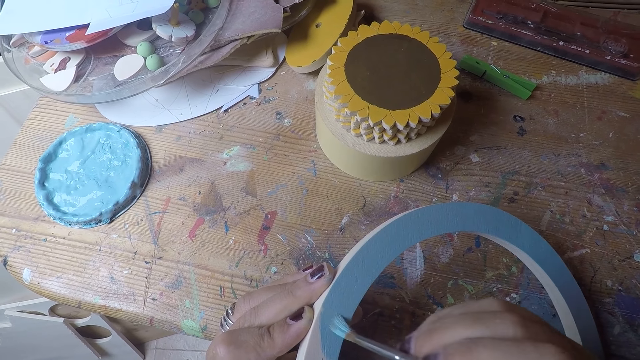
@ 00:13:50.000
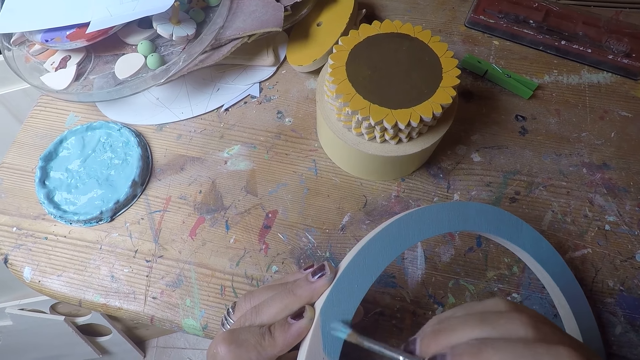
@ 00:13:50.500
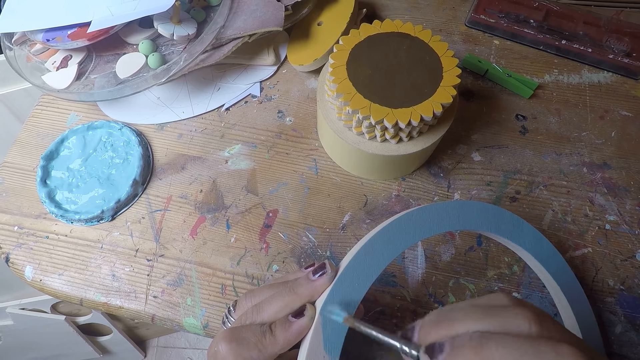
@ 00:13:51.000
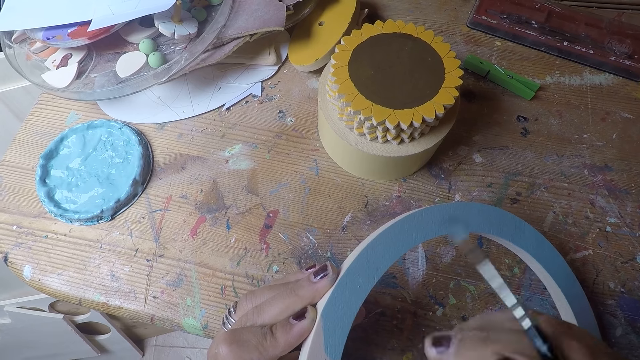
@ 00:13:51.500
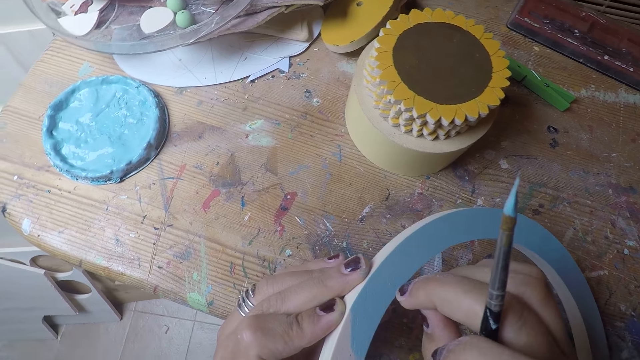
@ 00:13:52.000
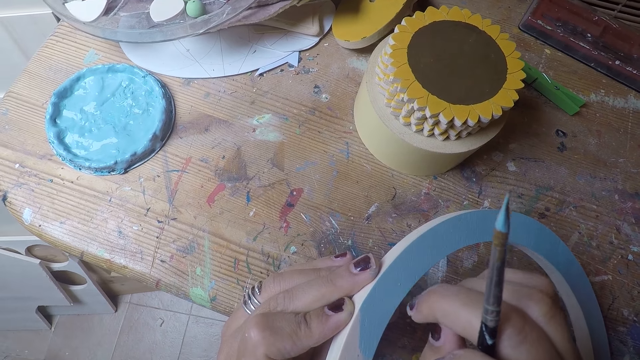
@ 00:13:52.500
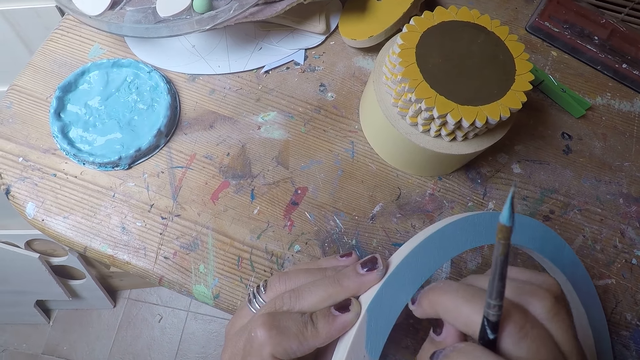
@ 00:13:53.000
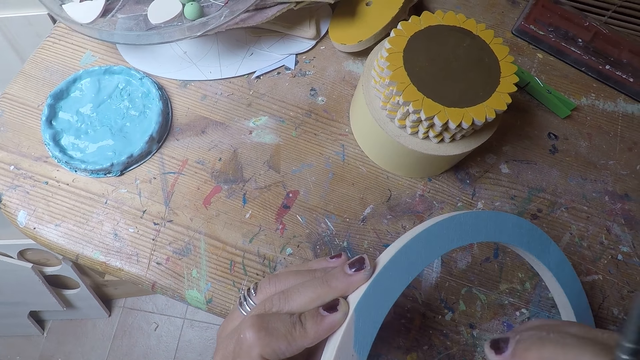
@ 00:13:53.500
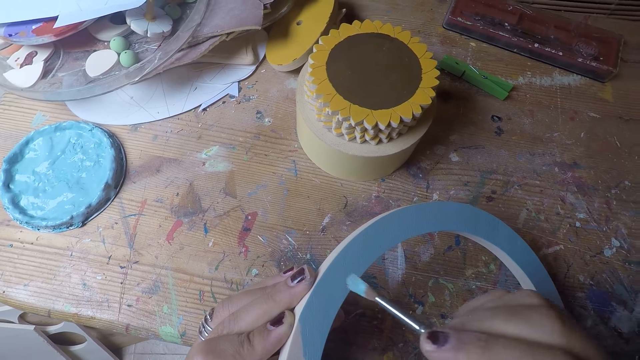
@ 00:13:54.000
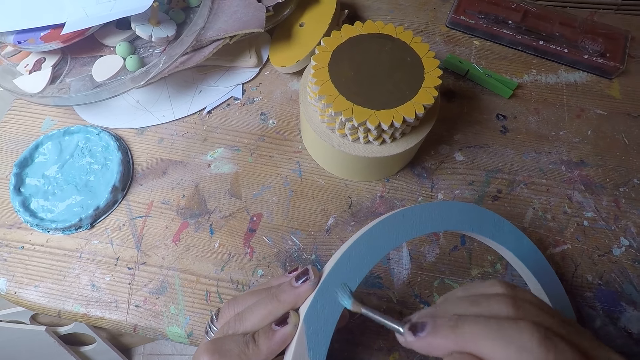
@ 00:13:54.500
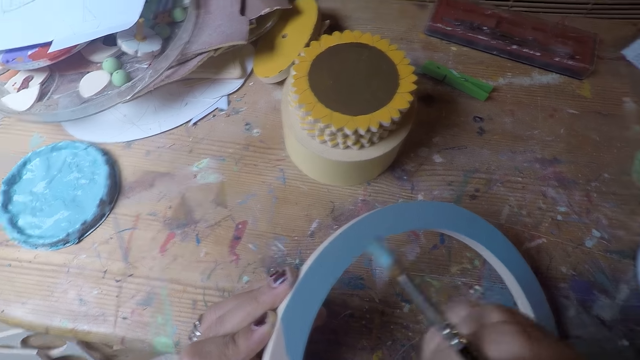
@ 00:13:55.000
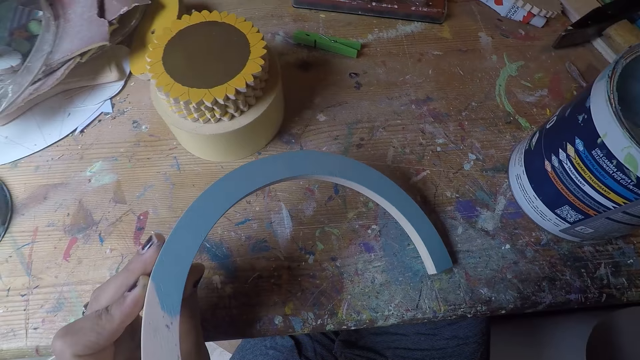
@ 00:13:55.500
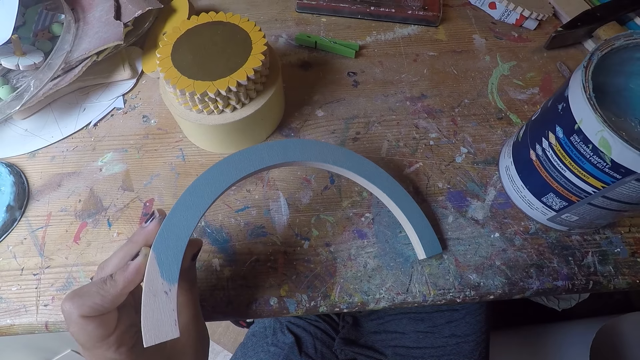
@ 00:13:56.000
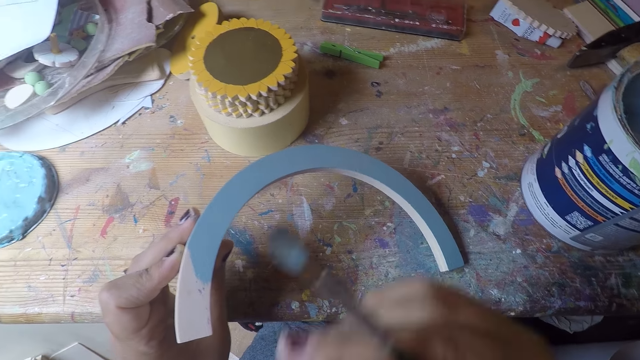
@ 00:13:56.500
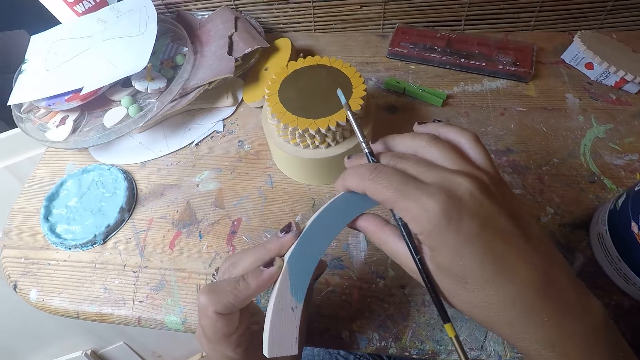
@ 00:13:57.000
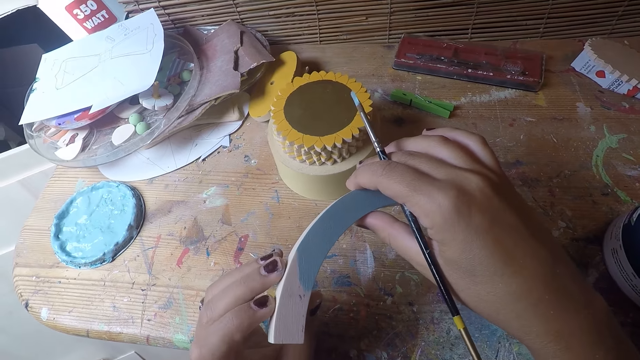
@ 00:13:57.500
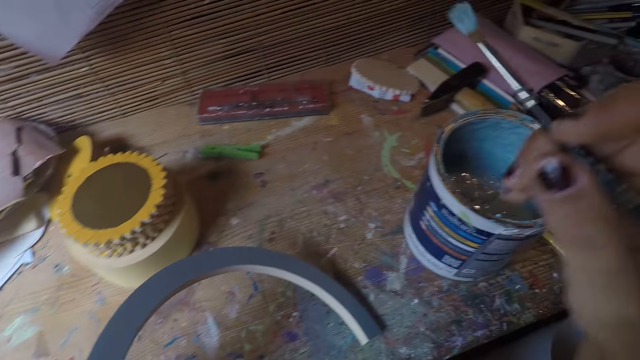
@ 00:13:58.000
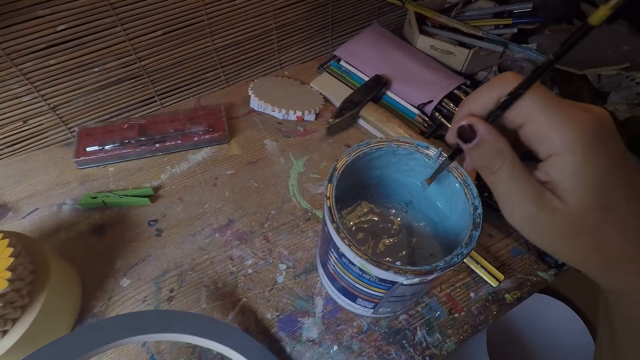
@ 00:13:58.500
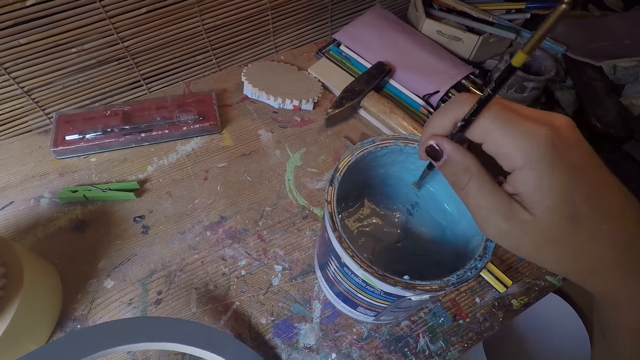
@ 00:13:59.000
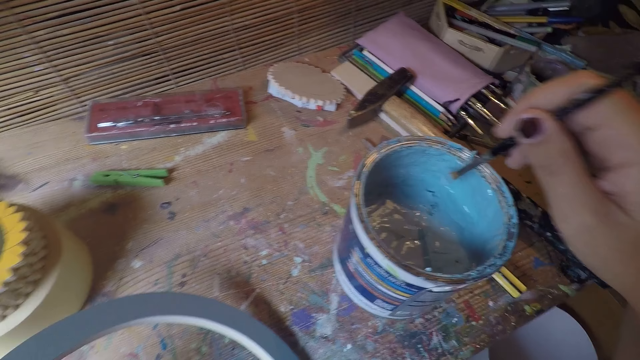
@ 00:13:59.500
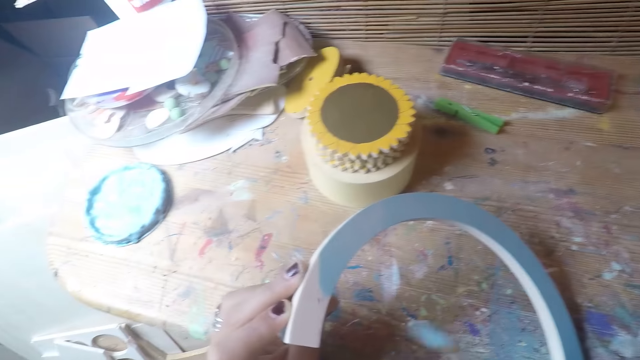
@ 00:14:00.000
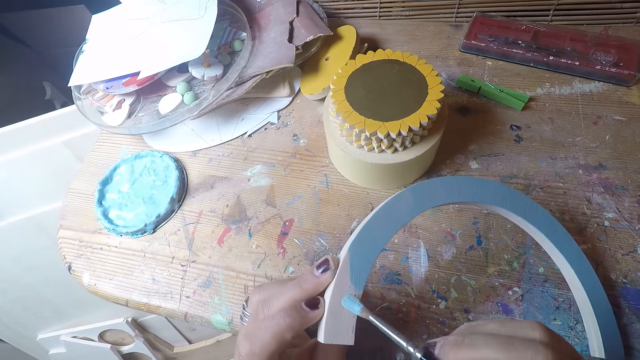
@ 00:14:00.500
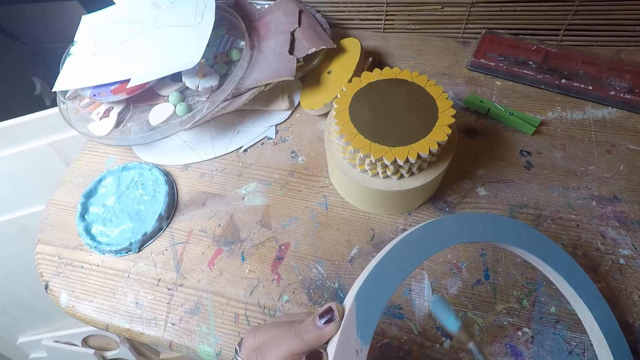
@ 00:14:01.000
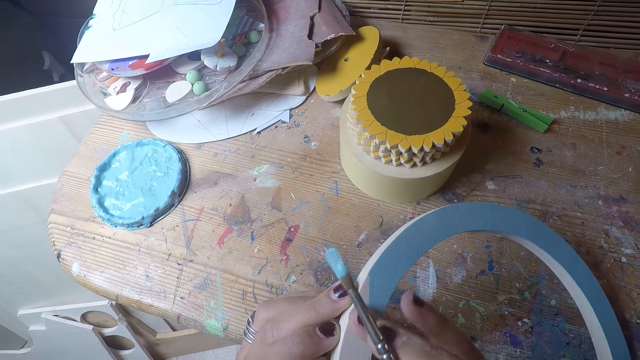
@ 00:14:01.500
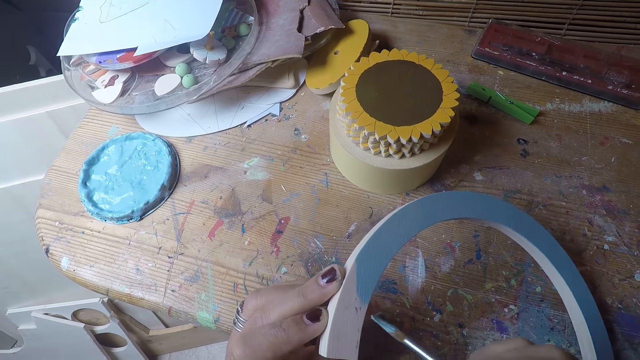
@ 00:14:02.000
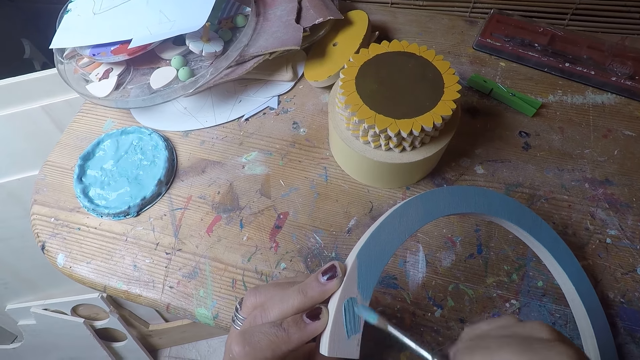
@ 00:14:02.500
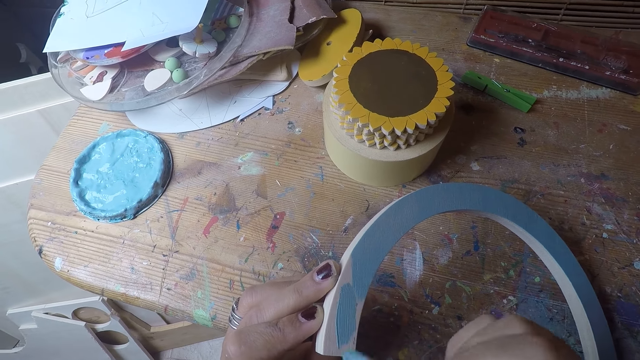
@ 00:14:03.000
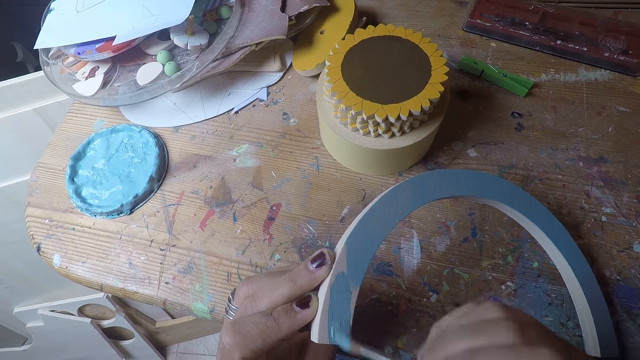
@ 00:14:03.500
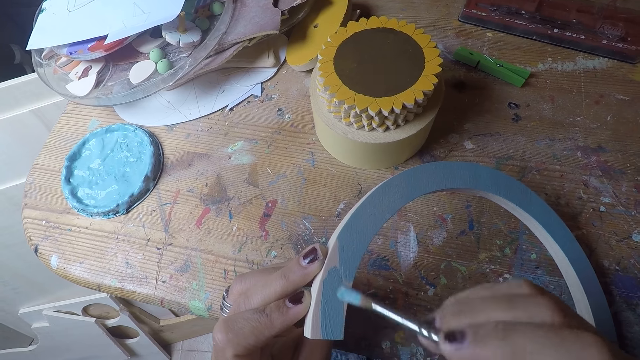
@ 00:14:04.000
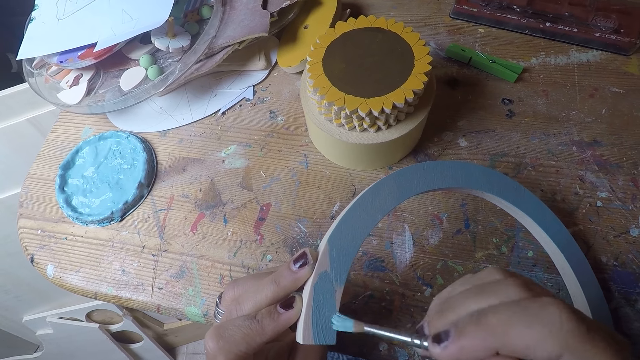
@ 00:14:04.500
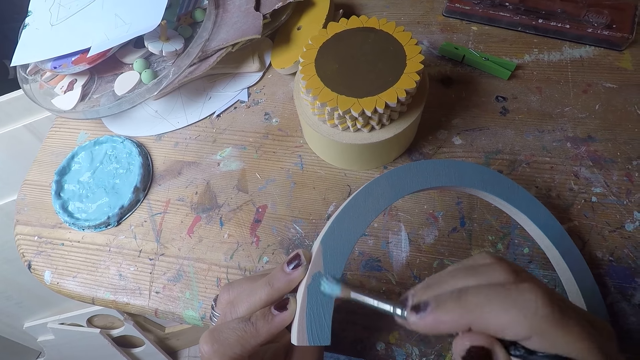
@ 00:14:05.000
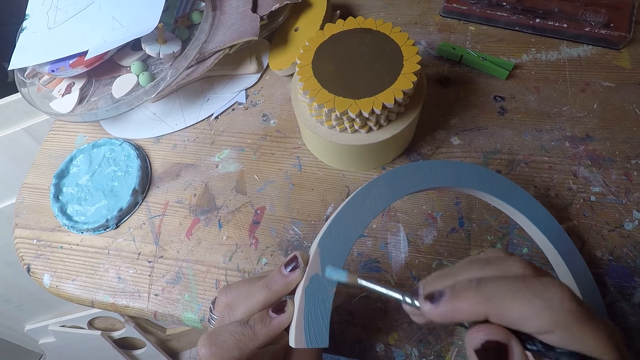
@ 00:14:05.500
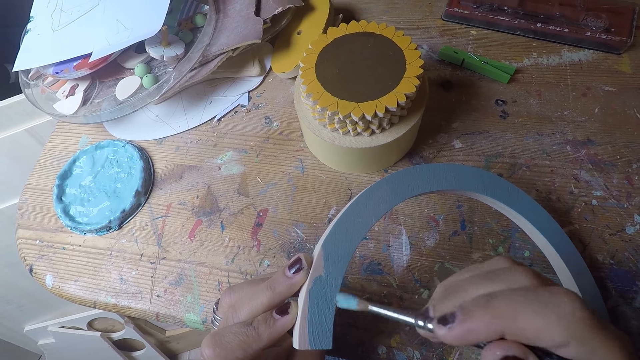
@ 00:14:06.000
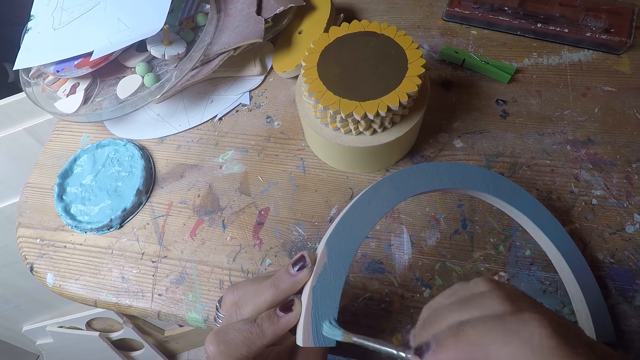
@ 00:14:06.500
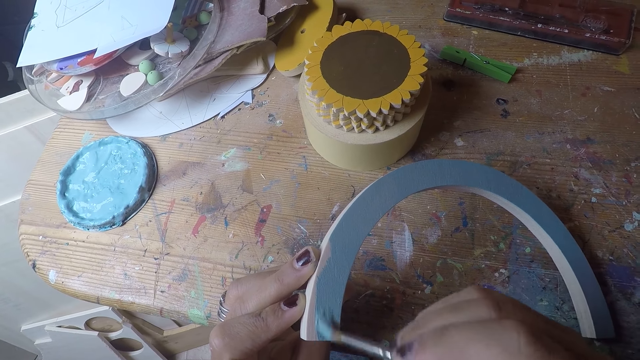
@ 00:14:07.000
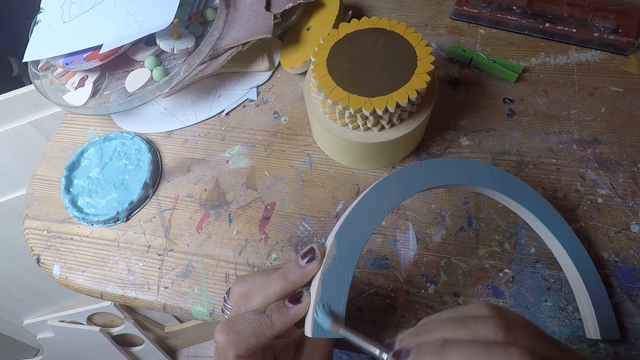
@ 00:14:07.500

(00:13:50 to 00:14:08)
The camera wearer touches the table coaster arc with her right hand. She wipes a piece of wood with a nail. She paints the table coaster arc with the brush in her right hand. She wipes the piece of wood with the brush. She adjusts the table coaster arc with both hands. She pushes the piece of wood aside. She dips the brush in a paint container in her right hand. She paints the table coaster arc with the brush in her right hand. She touches the table coaster arc with her right hand. She paints the table coaster arc with the brush in her right hand.
